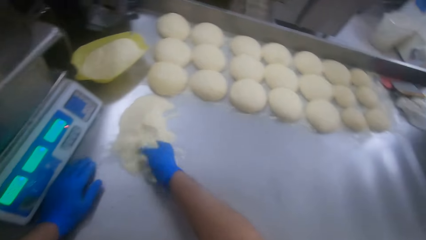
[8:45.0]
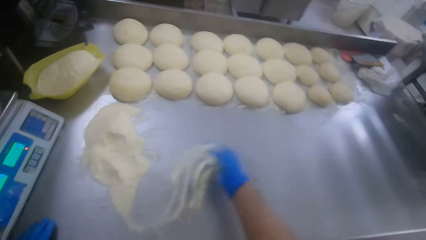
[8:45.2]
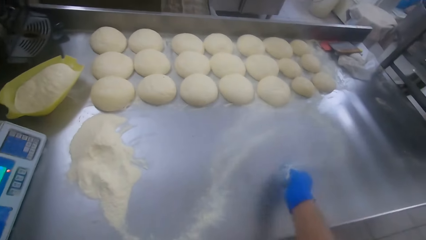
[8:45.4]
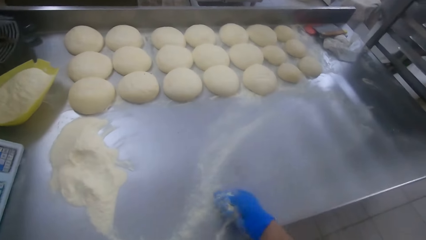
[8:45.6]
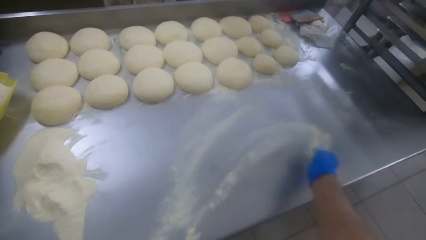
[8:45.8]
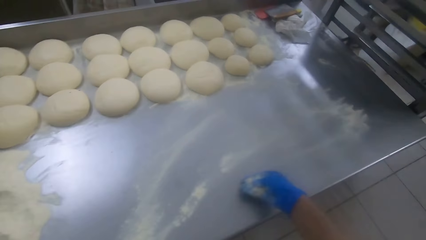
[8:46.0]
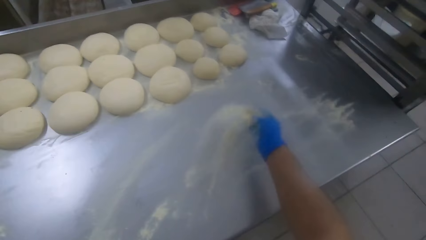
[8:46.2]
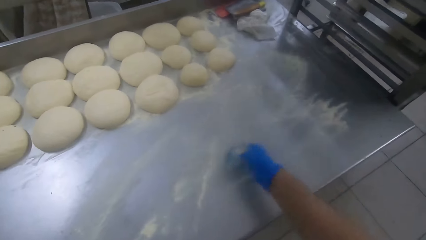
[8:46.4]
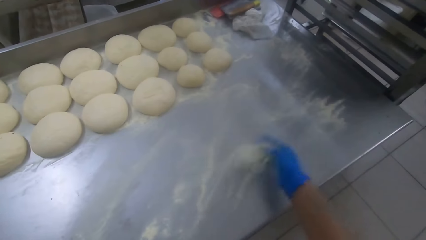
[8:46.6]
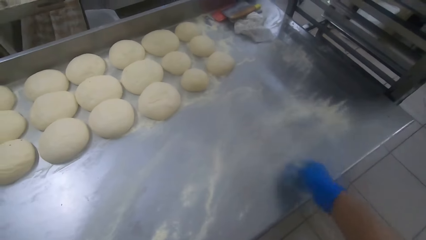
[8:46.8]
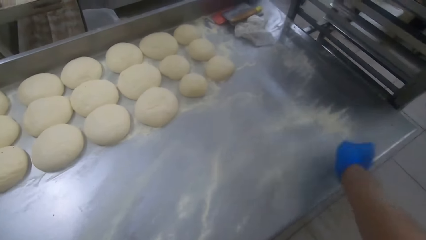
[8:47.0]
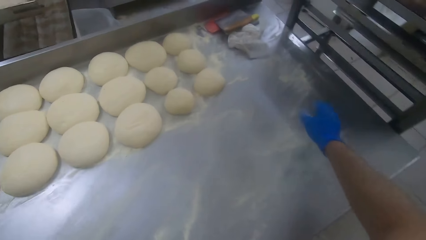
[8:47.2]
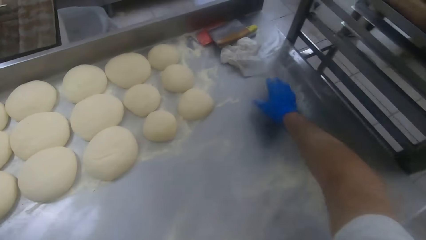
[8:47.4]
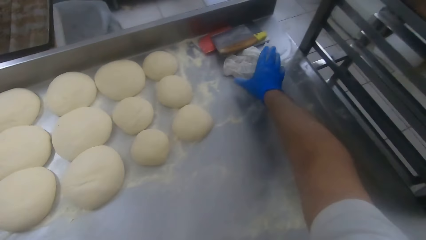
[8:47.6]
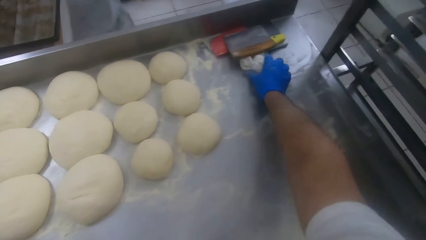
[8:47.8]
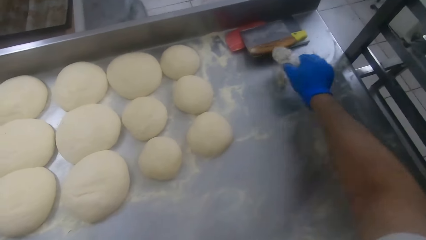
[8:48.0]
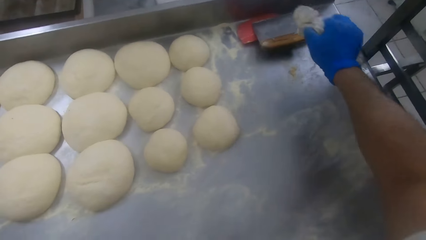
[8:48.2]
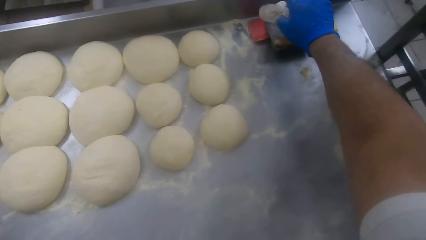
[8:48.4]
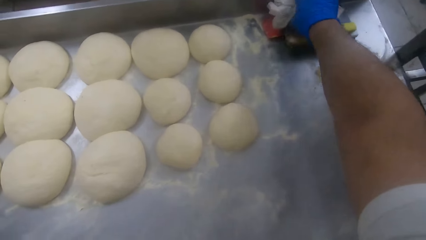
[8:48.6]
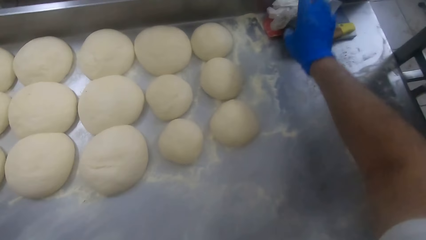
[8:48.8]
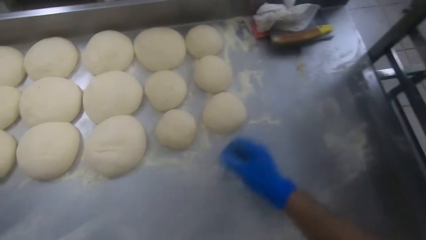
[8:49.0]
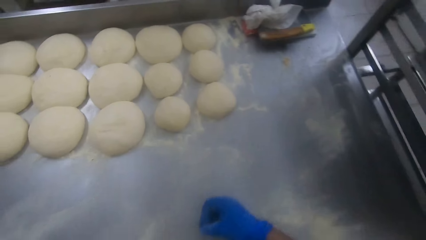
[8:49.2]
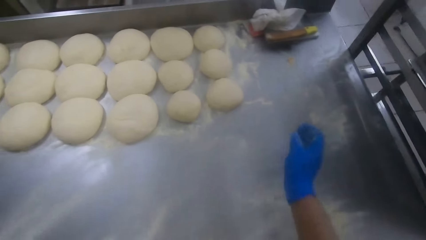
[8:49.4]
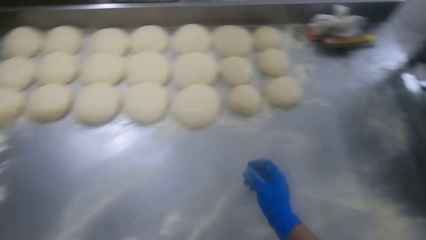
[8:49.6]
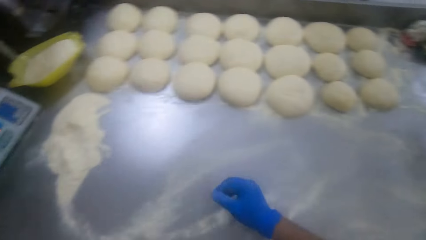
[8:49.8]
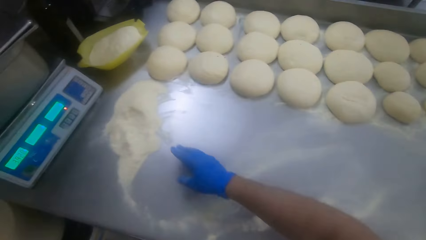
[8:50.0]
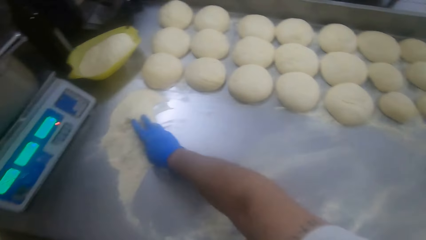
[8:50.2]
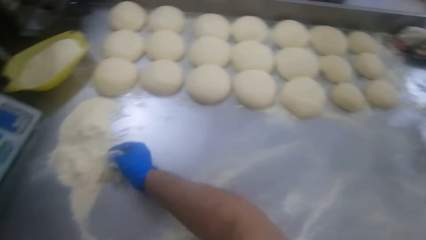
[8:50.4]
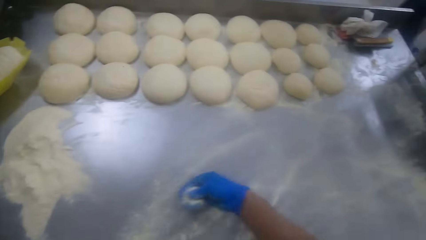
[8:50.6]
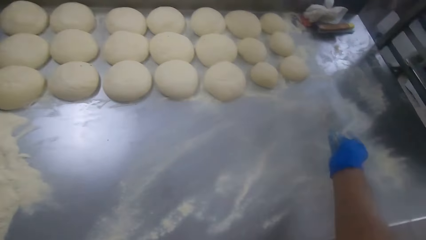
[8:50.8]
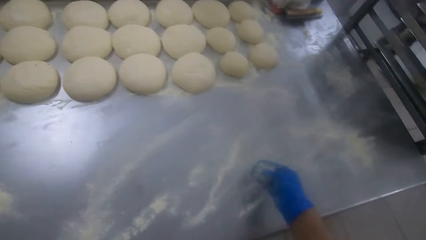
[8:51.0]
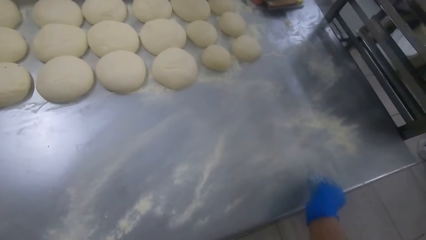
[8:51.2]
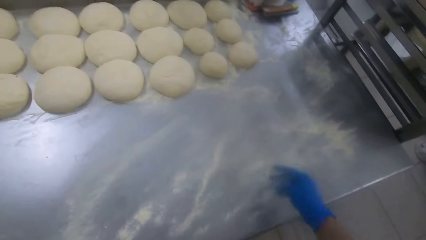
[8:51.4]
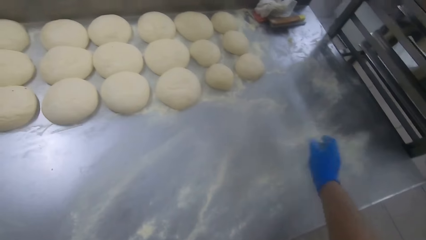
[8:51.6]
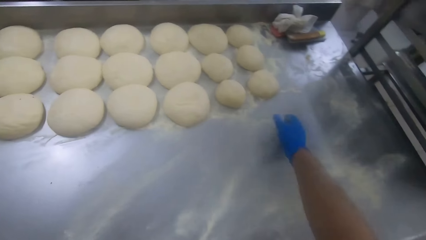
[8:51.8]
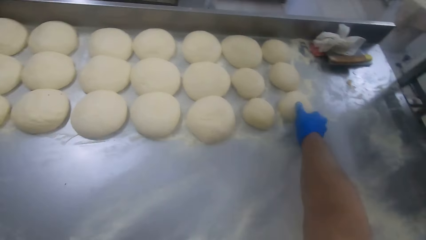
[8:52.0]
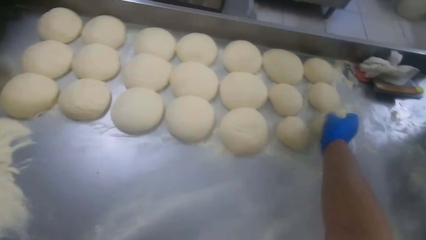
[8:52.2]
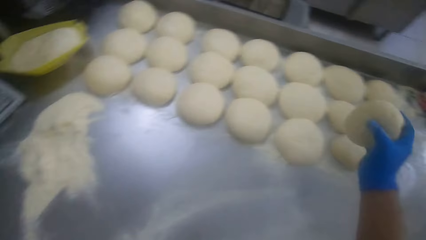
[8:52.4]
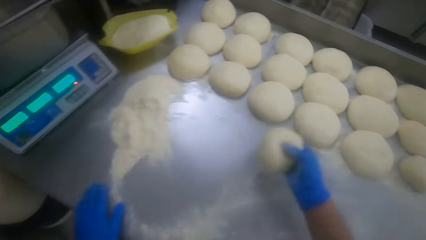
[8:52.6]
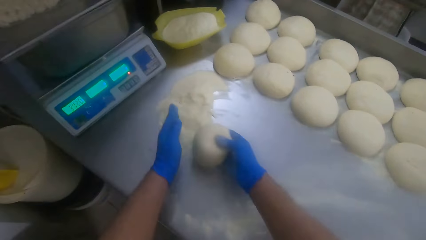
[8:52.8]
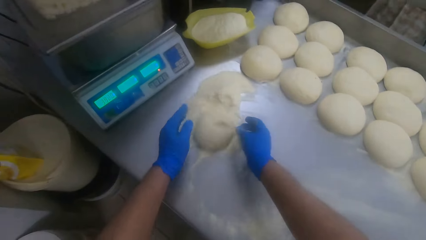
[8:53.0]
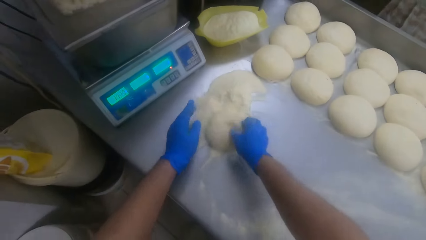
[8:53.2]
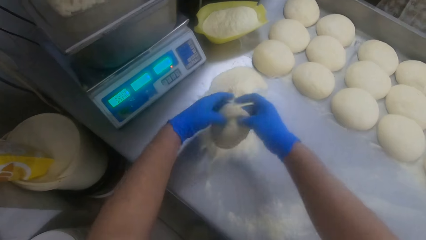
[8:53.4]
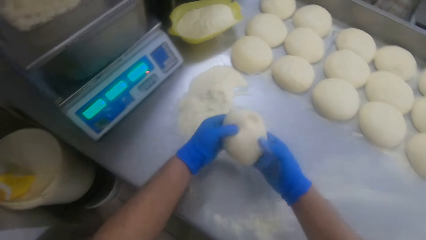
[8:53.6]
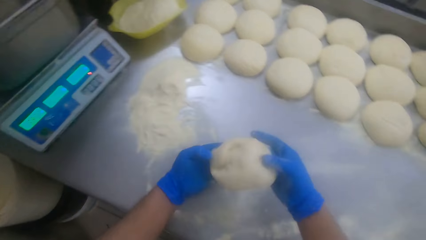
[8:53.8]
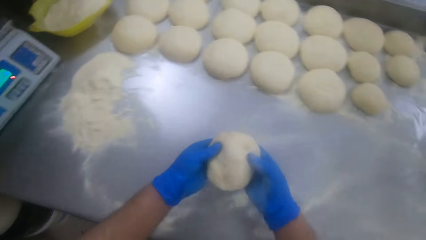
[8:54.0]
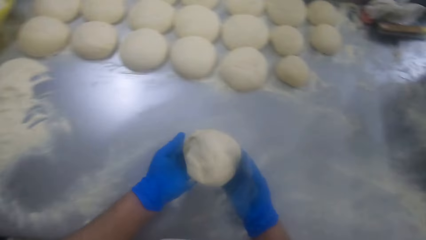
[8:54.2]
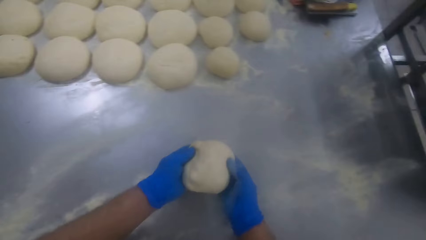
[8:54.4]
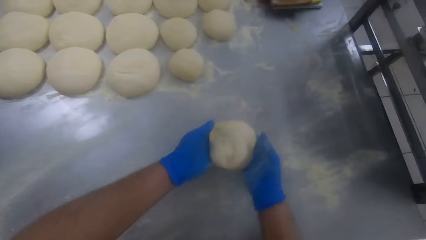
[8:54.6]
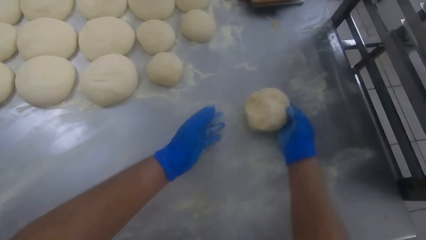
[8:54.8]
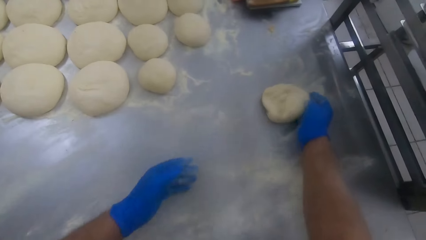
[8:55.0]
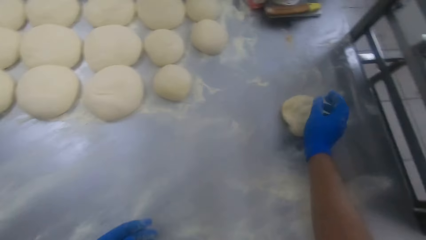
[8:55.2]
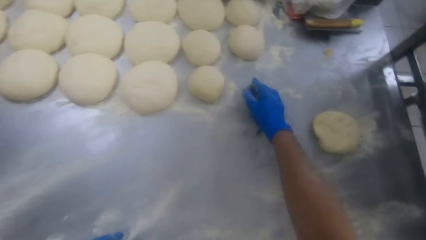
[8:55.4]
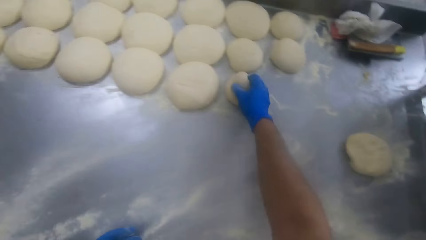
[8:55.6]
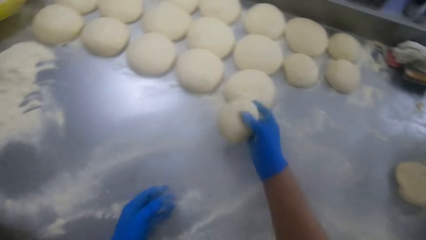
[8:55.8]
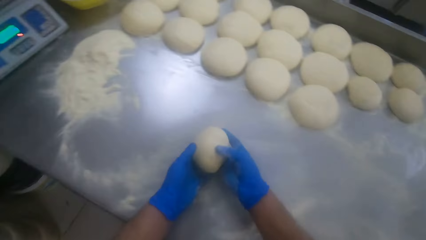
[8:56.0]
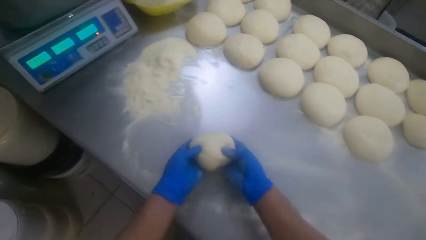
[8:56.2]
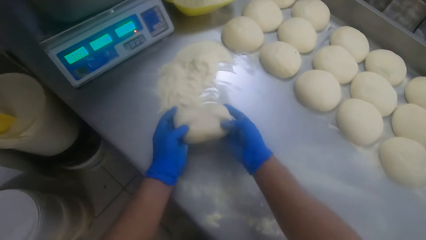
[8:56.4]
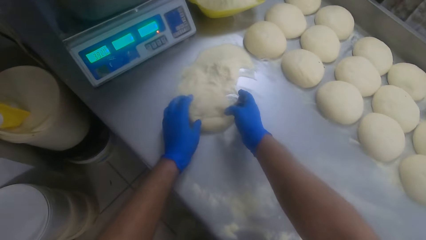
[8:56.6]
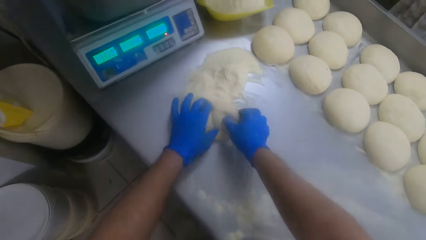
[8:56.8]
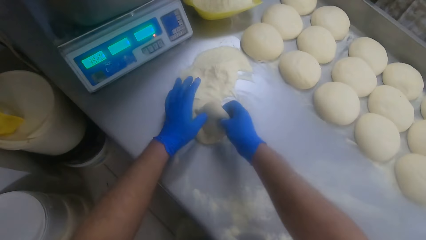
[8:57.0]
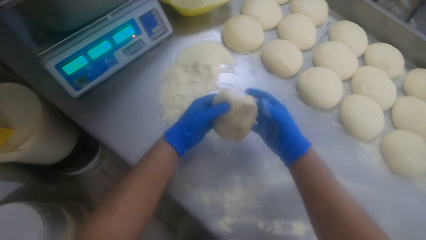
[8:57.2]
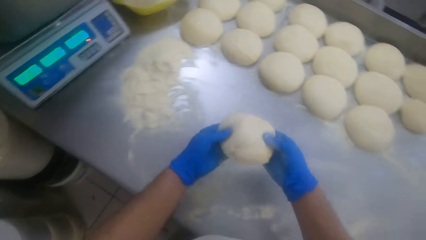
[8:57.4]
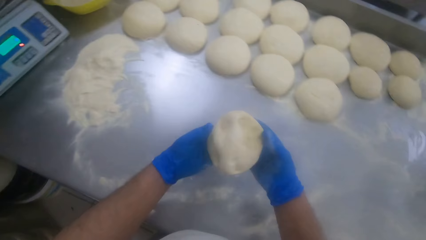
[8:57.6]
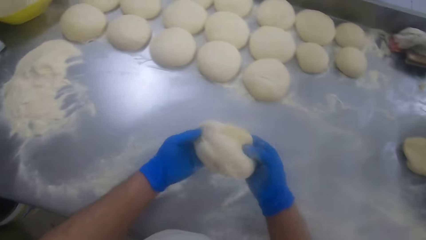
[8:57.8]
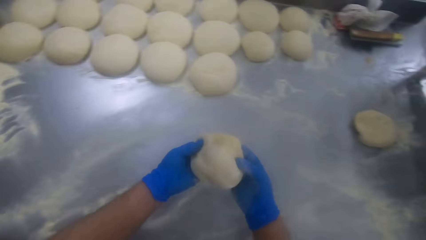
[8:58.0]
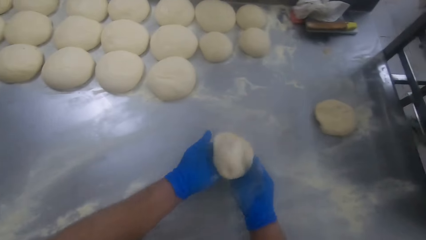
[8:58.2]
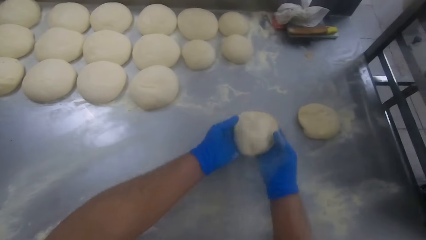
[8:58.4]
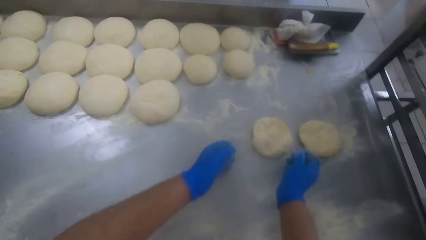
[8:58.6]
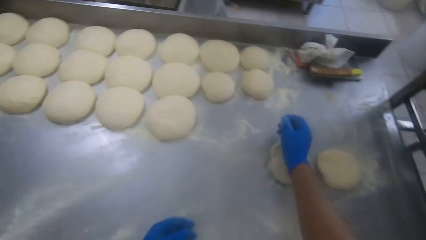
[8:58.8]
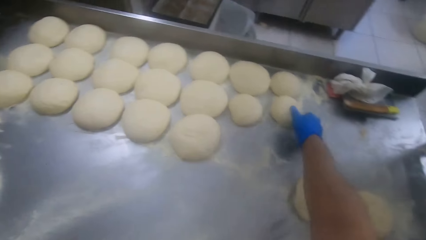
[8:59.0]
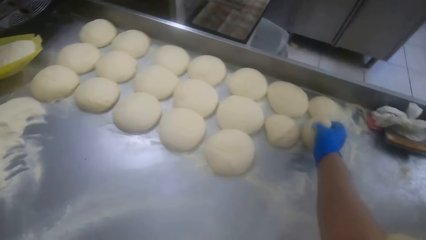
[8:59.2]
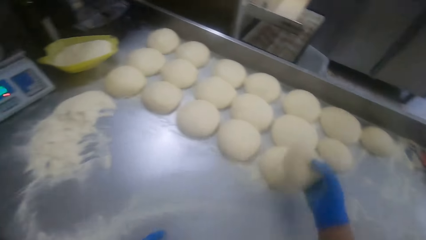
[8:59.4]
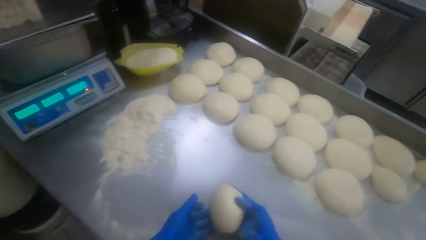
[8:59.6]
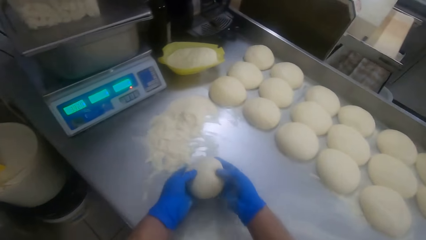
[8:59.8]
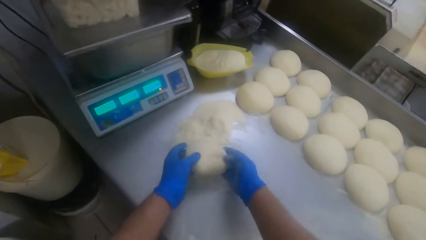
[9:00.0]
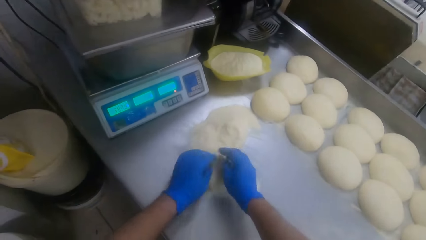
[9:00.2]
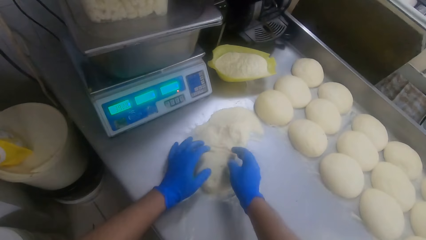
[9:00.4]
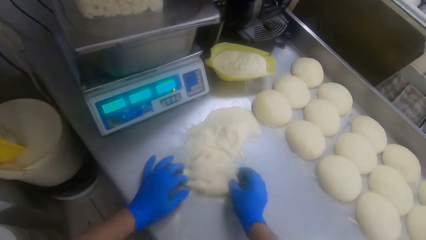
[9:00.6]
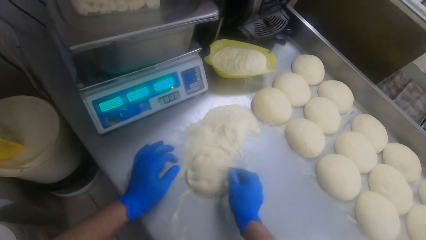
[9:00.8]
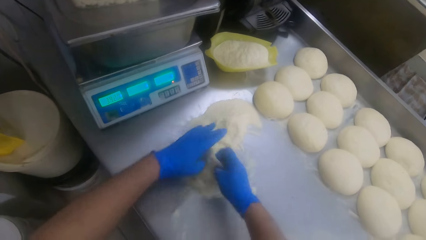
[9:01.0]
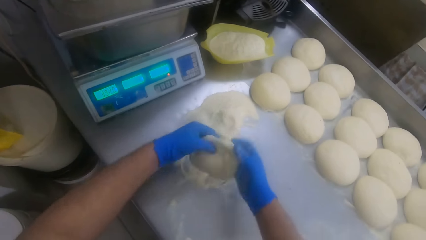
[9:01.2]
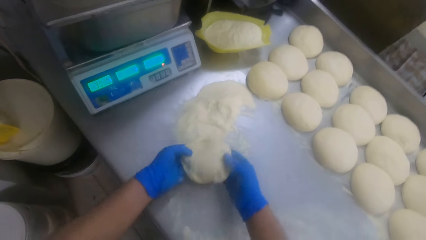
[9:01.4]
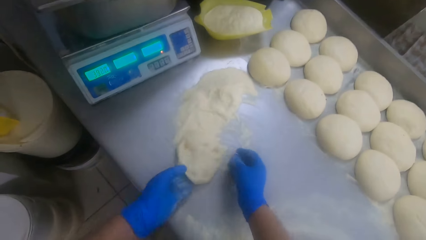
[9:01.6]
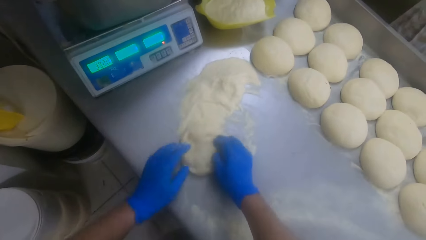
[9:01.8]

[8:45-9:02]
The camera wearer pushes the flour with his hands. He sprinkles flour on the slab. He picks up the piece of cloth. He adjusts the tissue on the slab. He puts down the piece of cloth. He carries flour from the slab with his right hand. He sprinkles flour on the slab. He picks up a dough from the slab with his right hand. He drops the dough in the flour on the slab. He touches the dough with his hands. He drops the dough at the corner of the slab. He picks up the dough from the slab with his right hand. He drops the dough in the flour on the slab. He touches the dough with his hands. He drops the dough at the corner of the slab. He picks up the dough from the slab with his right hand. He drops the dough in the flour on the slab.
